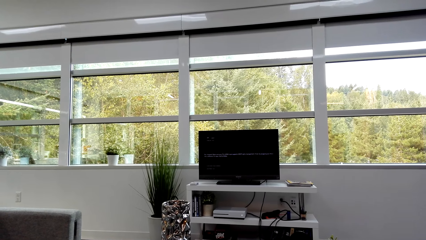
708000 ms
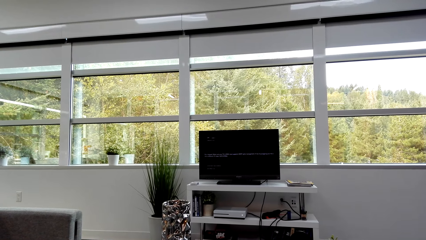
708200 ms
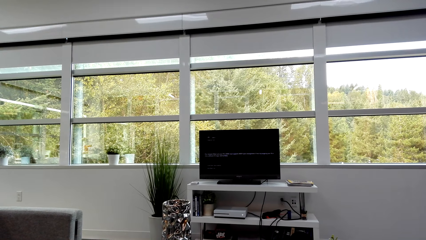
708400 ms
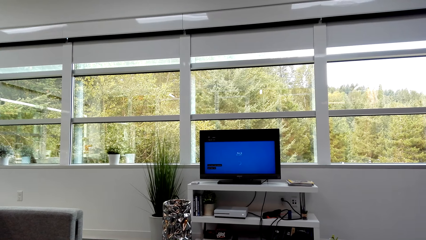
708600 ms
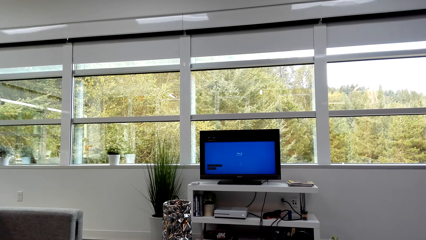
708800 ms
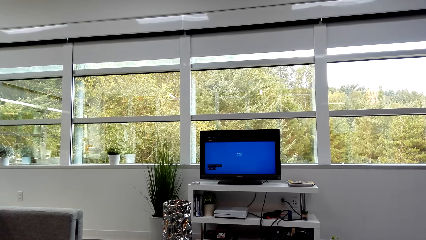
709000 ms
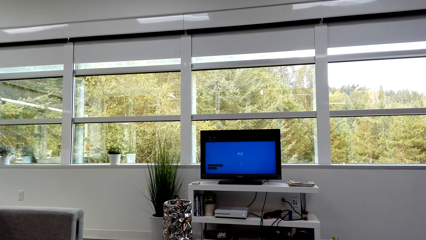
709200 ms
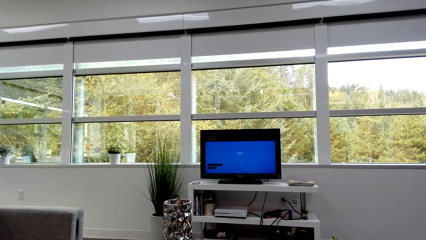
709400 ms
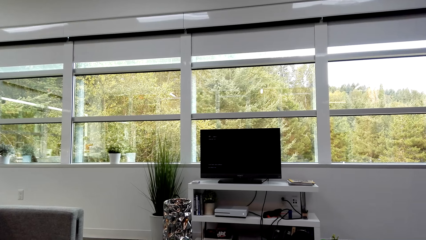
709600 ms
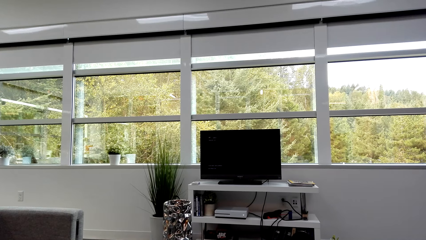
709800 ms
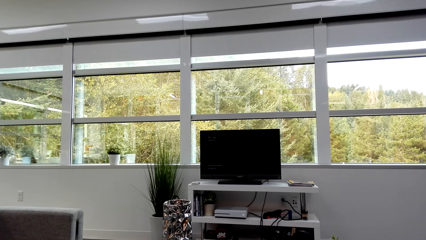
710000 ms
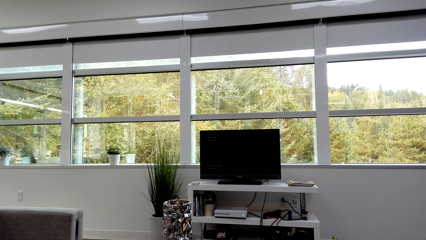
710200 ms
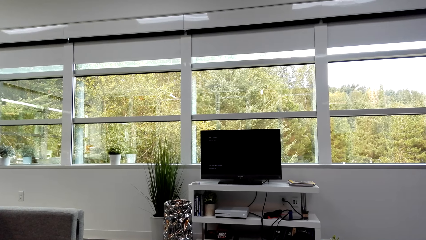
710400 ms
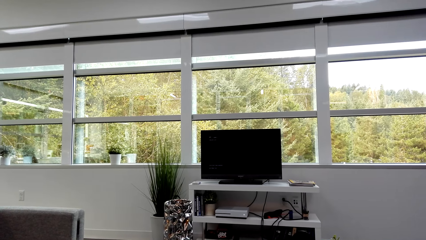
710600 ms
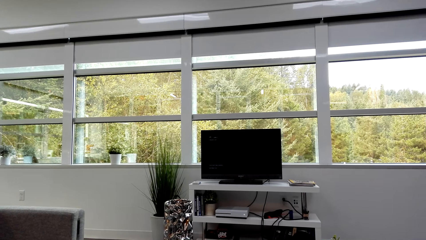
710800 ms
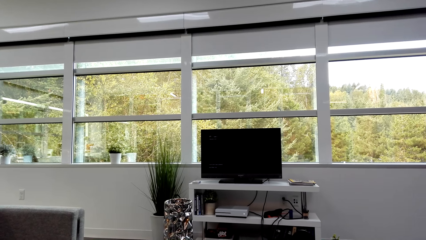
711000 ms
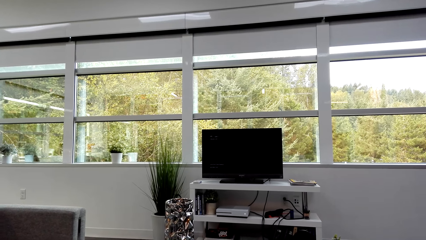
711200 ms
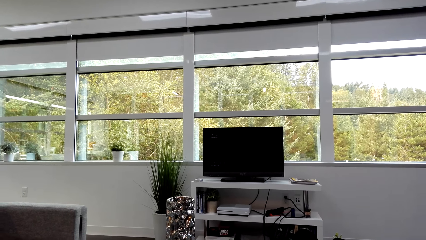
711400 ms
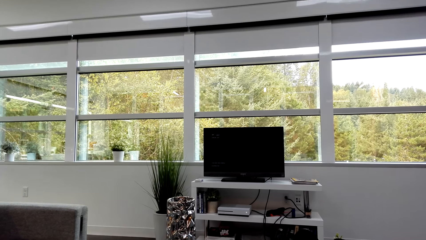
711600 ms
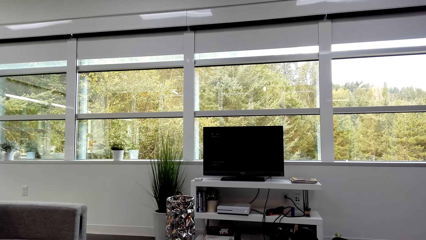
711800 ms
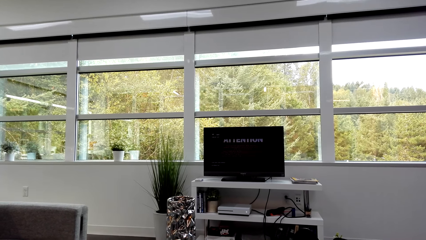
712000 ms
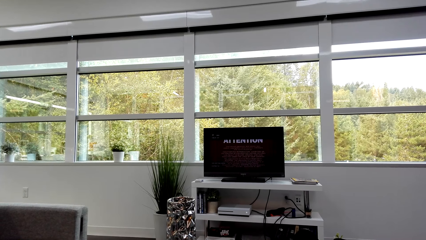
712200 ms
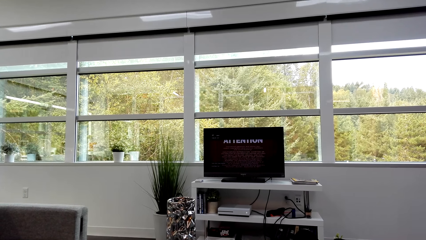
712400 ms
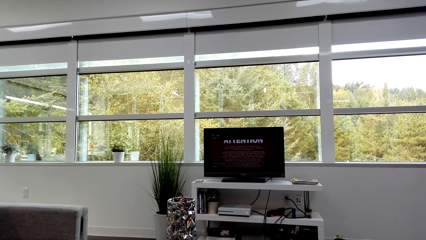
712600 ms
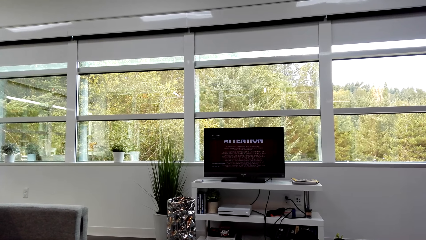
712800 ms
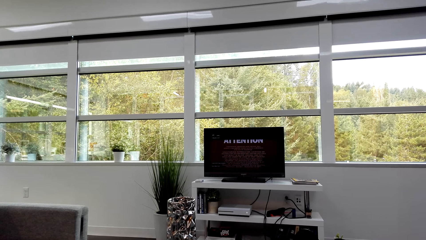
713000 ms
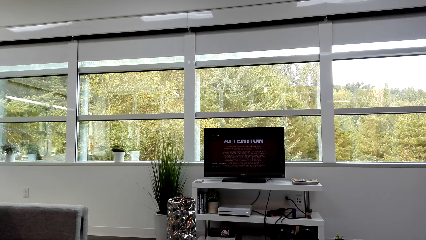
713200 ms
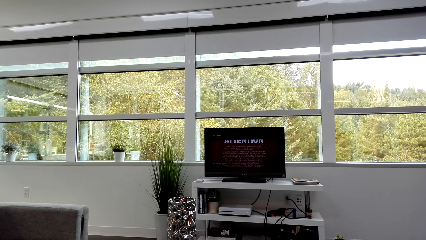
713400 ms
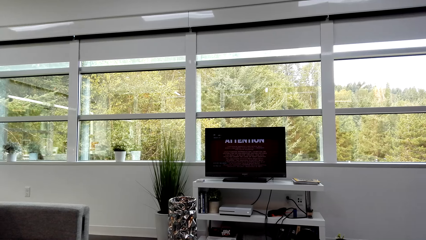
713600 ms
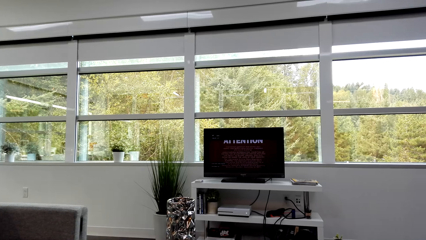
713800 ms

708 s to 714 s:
The camera wearer operates the television.

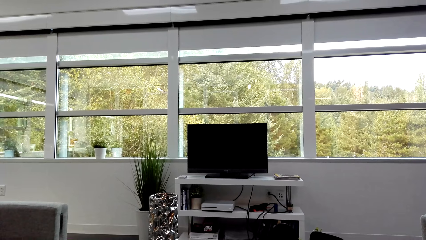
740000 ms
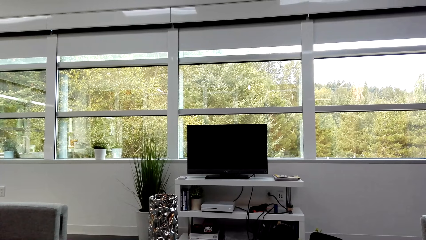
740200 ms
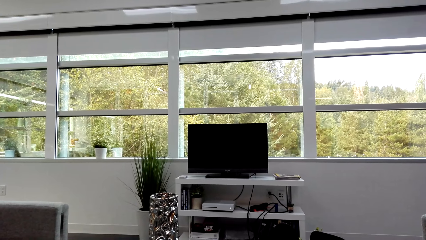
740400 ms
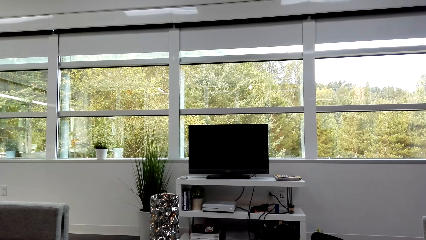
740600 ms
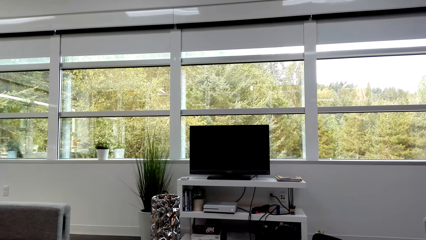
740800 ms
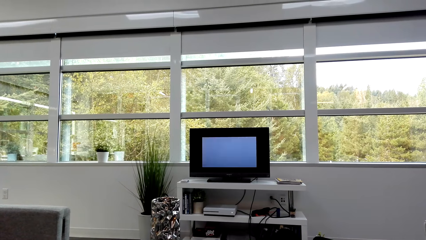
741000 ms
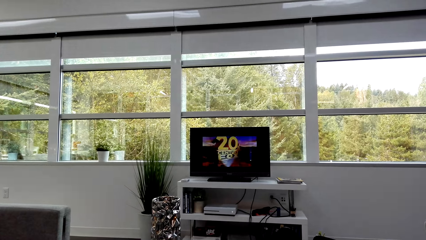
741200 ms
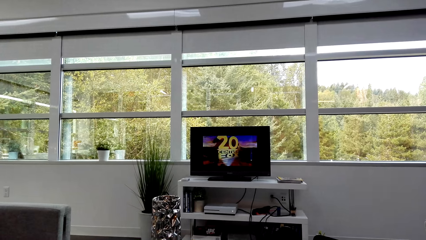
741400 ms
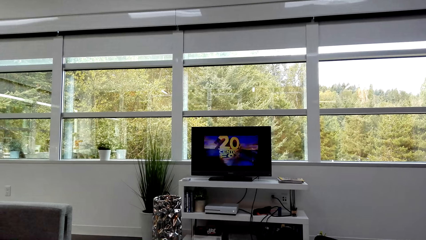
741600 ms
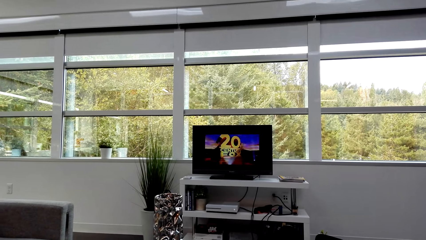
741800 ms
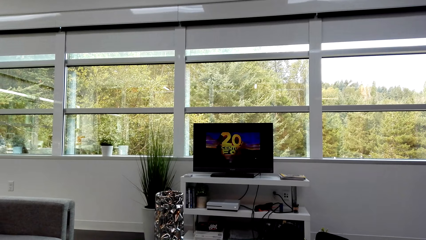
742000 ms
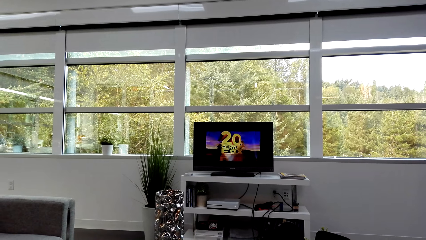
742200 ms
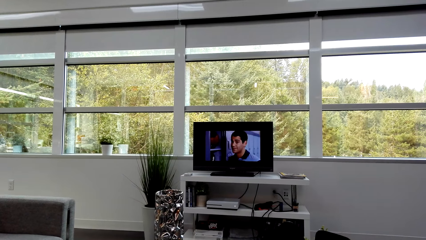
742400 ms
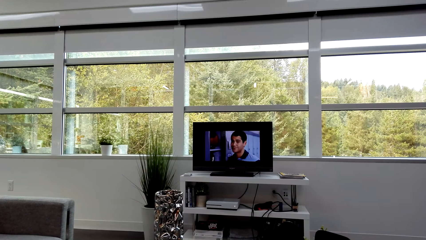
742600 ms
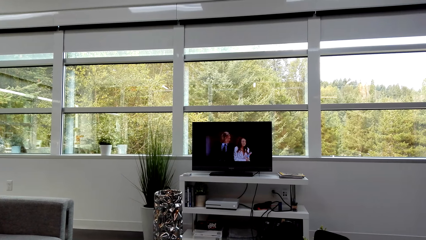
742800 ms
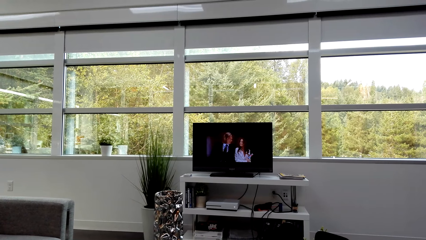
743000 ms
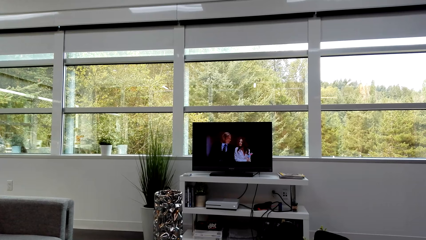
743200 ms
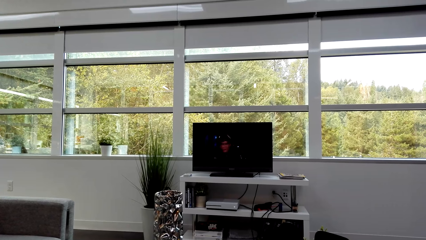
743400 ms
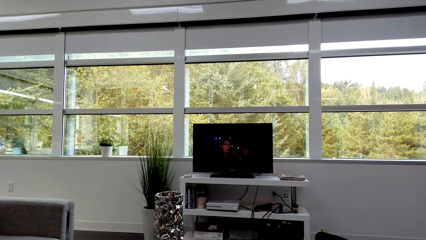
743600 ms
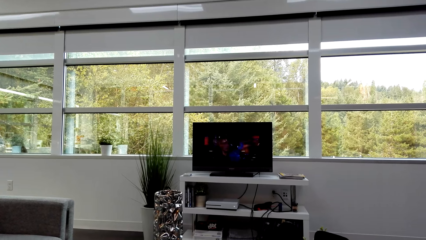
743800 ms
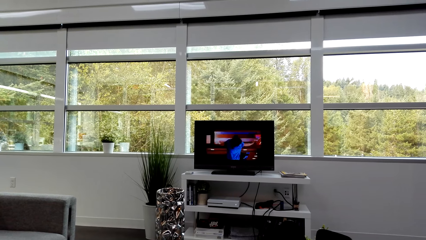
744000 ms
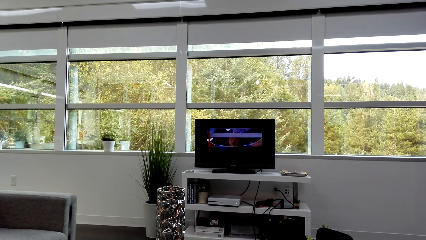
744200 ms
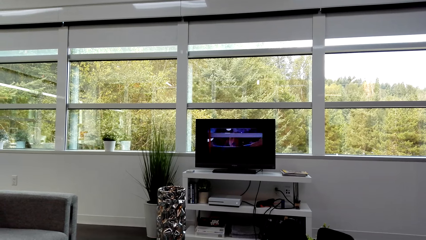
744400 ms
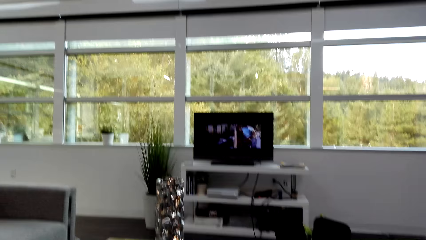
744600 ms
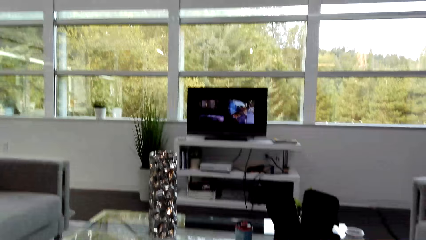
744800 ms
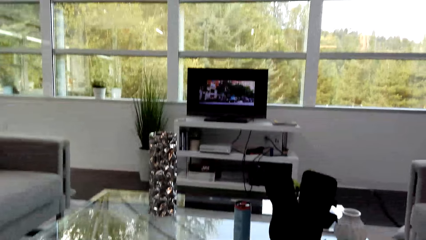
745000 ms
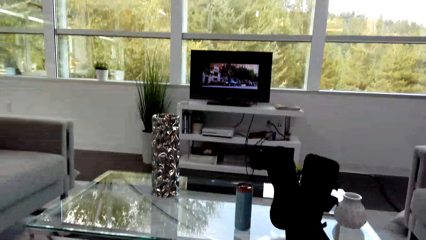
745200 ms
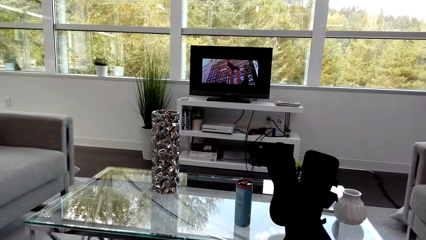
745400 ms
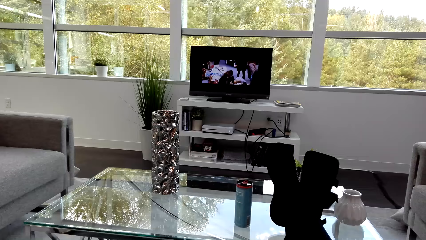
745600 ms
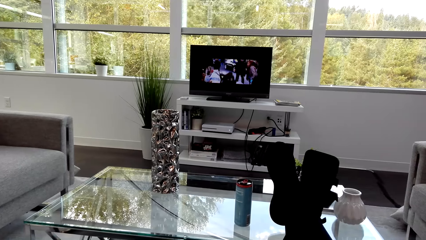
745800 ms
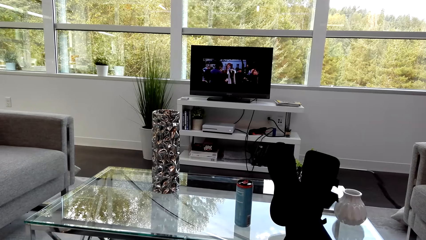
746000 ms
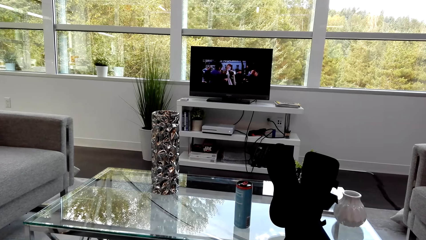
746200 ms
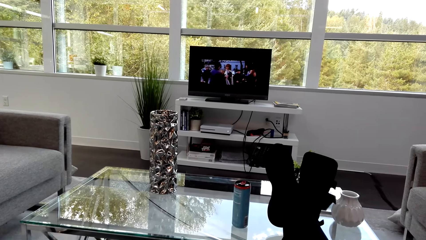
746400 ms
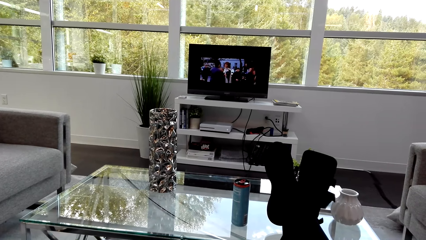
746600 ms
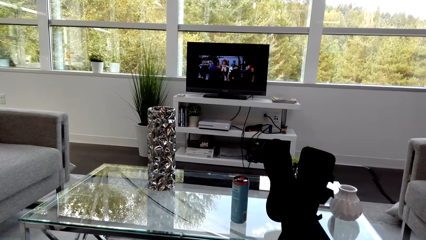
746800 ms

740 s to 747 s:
The camera wearer watches movie trailers on the TV.

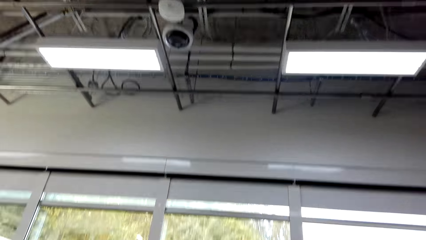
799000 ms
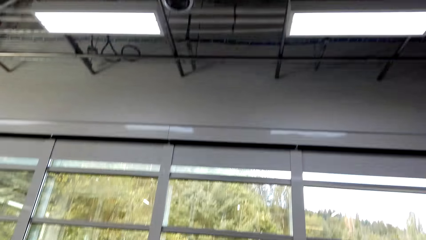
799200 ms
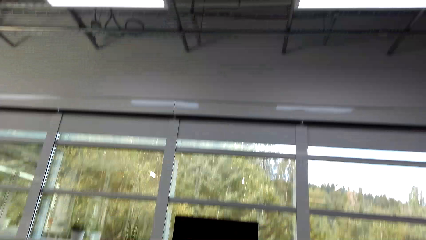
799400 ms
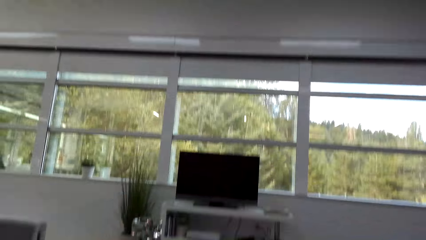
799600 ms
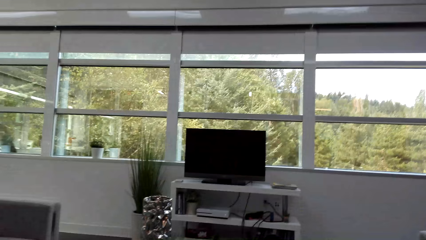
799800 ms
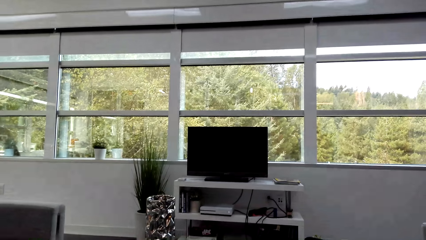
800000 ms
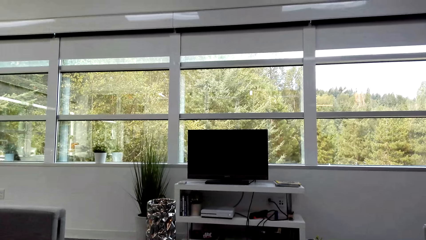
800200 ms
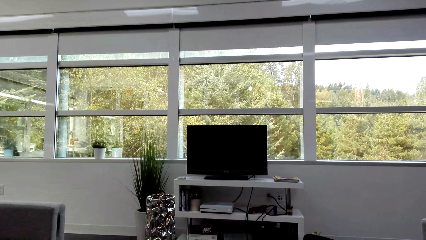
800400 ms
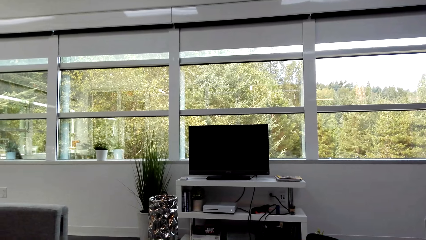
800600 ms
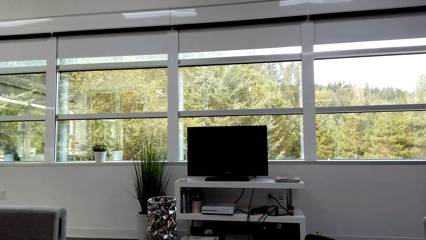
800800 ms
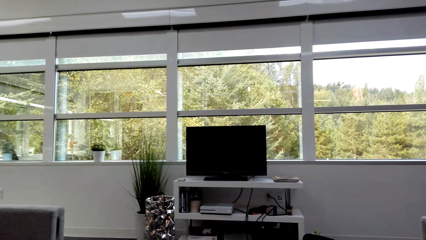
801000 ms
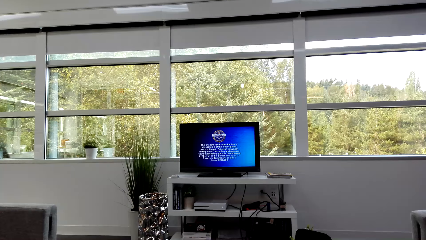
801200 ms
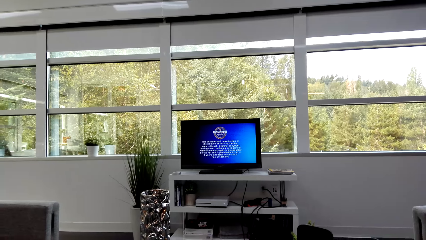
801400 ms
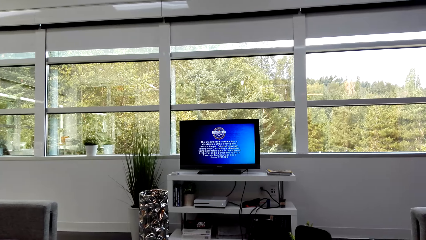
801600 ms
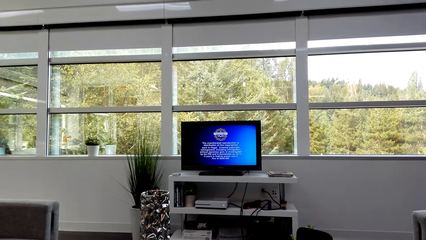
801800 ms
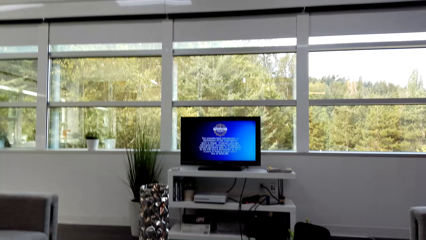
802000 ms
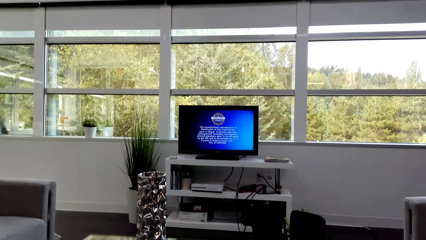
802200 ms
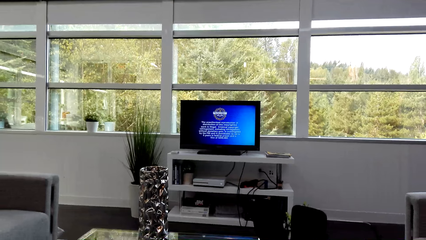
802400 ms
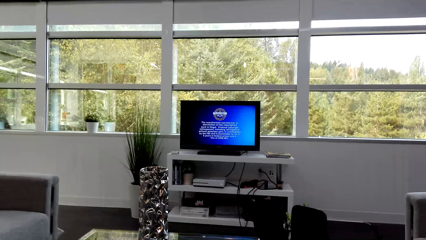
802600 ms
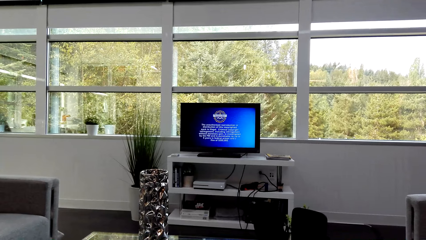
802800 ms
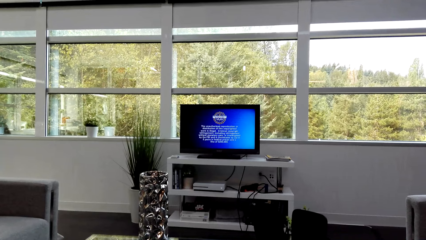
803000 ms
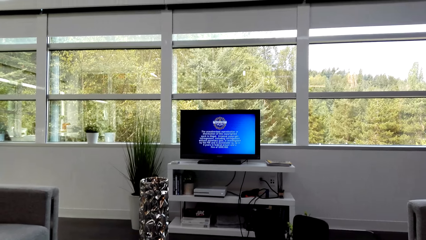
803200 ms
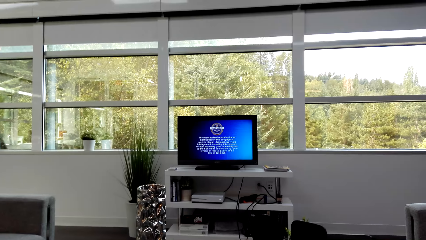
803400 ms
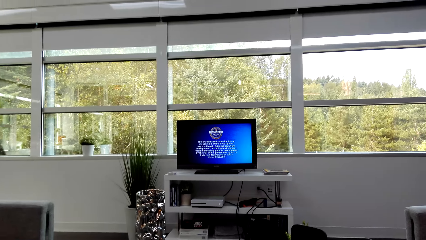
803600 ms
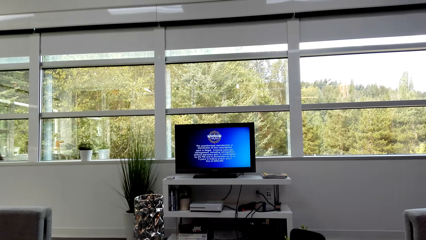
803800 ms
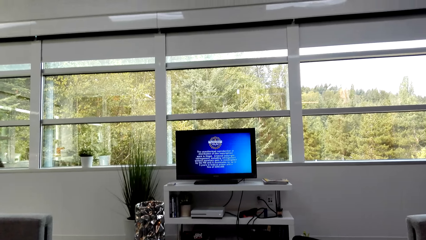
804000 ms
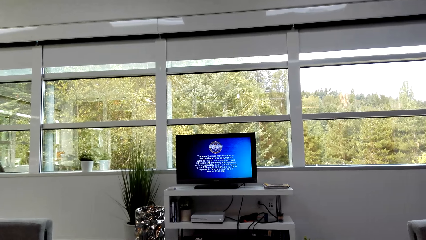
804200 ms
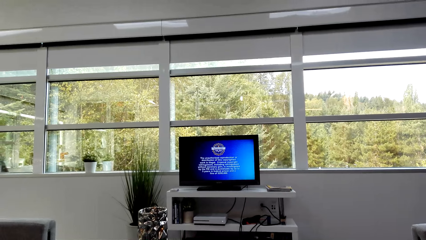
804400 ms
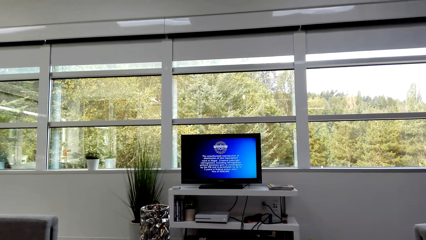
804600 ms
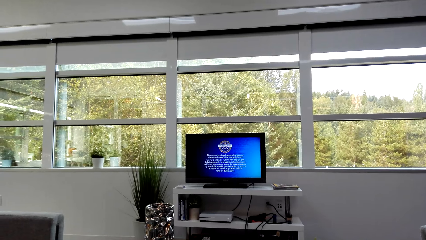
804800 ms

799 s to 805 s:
The camera wearer watches the TV.
